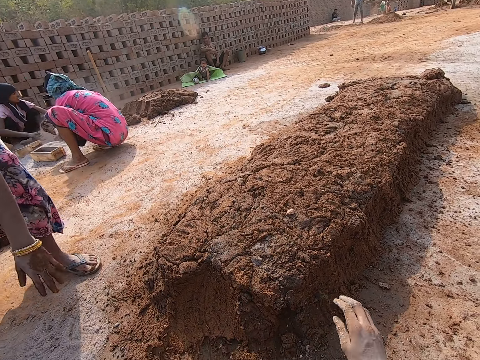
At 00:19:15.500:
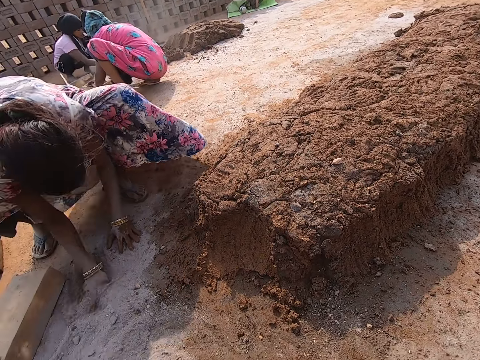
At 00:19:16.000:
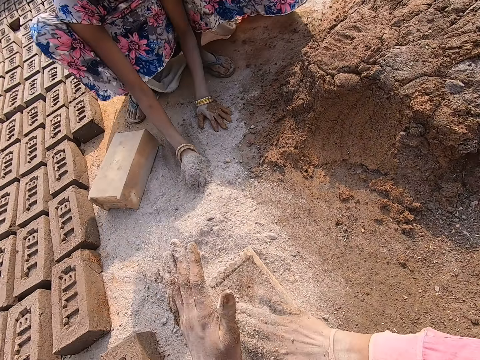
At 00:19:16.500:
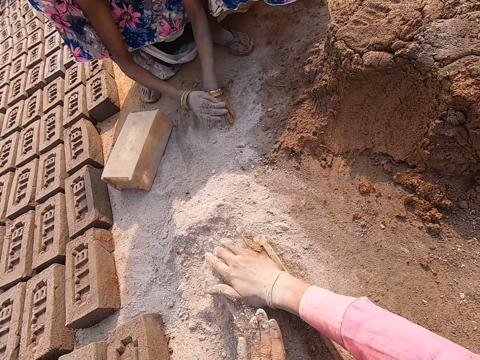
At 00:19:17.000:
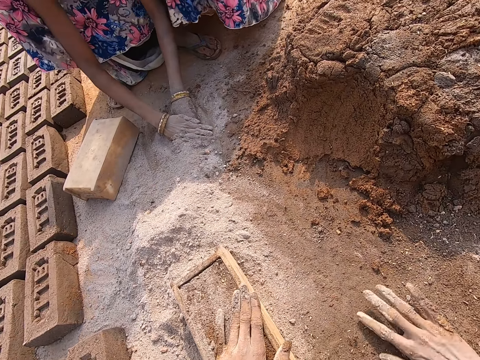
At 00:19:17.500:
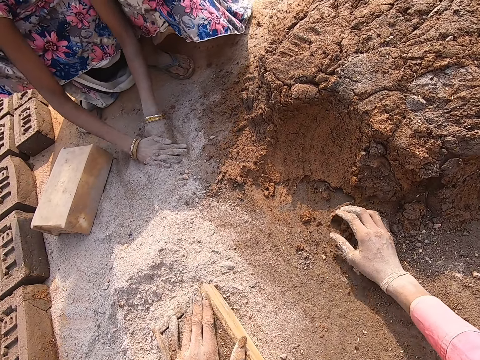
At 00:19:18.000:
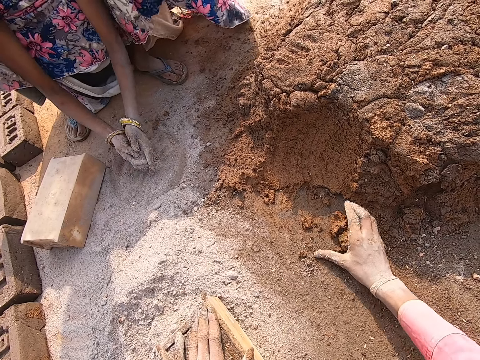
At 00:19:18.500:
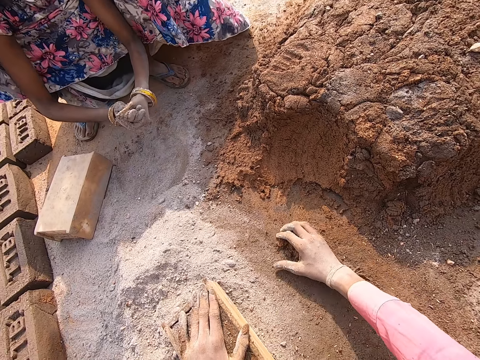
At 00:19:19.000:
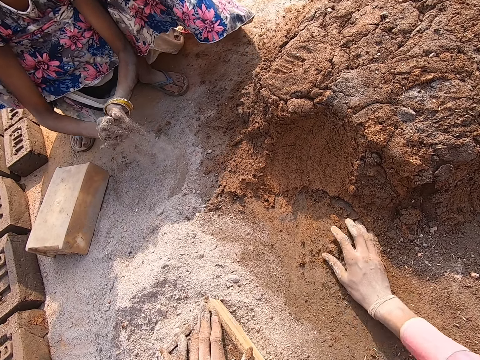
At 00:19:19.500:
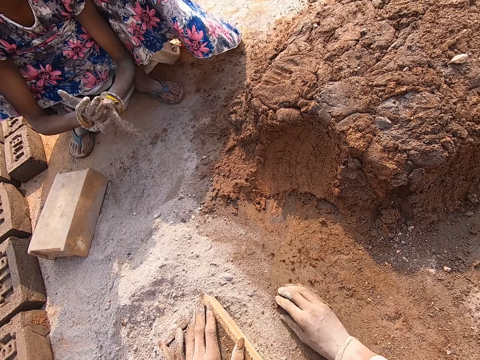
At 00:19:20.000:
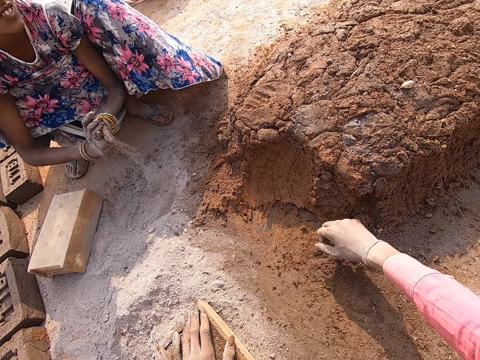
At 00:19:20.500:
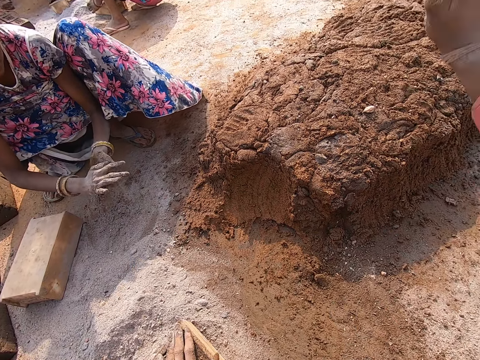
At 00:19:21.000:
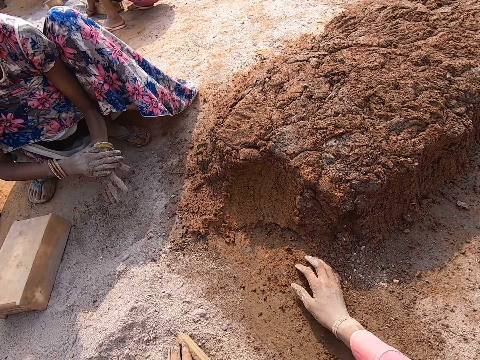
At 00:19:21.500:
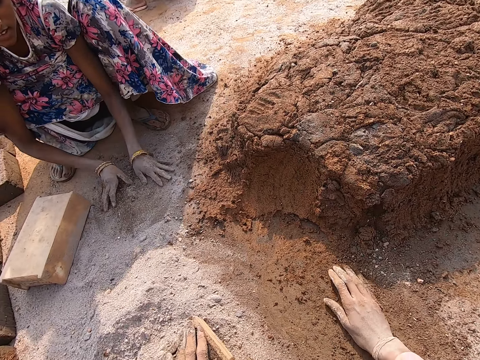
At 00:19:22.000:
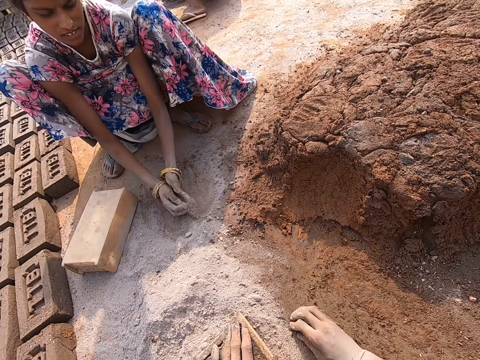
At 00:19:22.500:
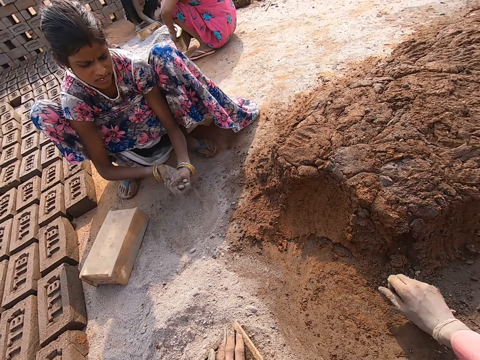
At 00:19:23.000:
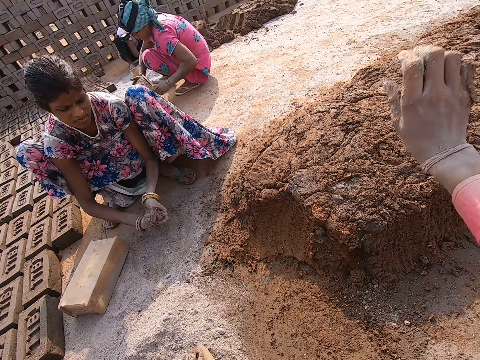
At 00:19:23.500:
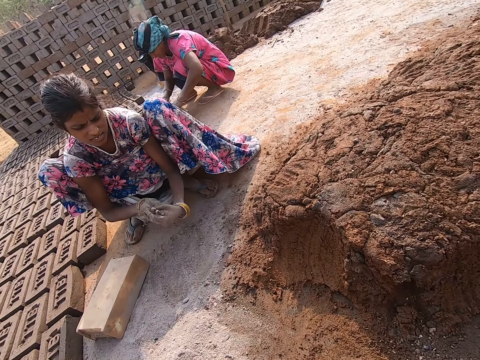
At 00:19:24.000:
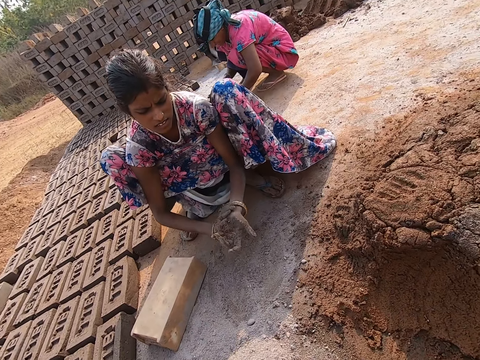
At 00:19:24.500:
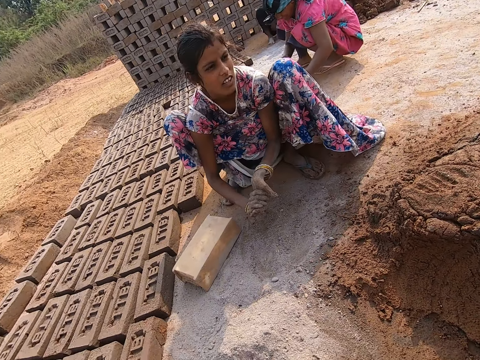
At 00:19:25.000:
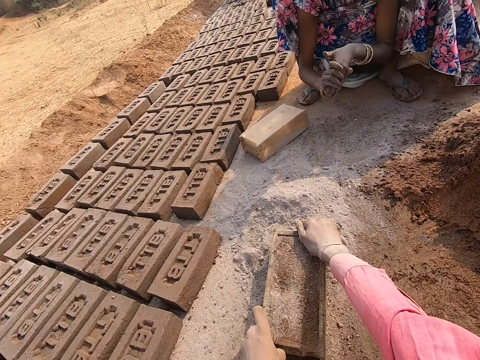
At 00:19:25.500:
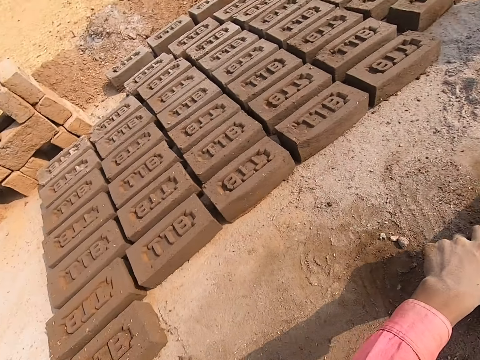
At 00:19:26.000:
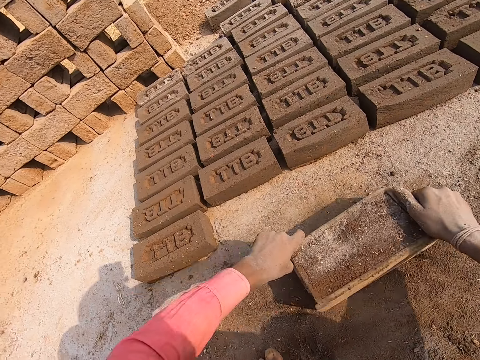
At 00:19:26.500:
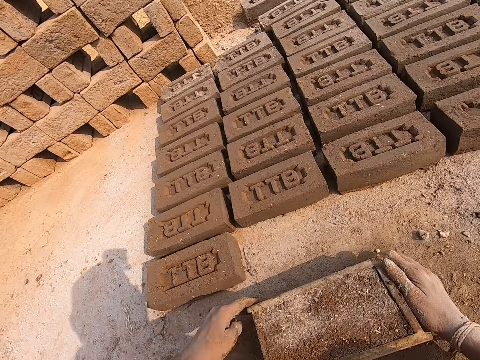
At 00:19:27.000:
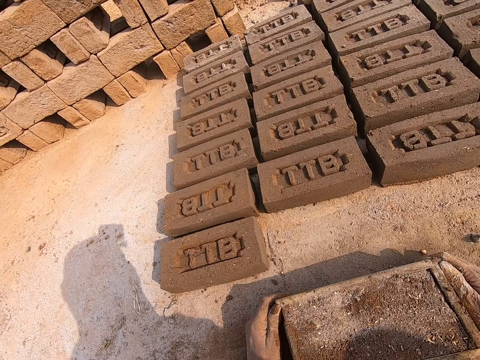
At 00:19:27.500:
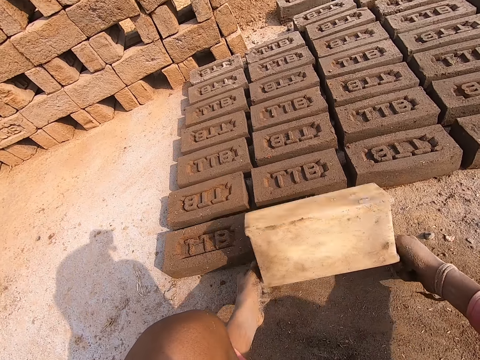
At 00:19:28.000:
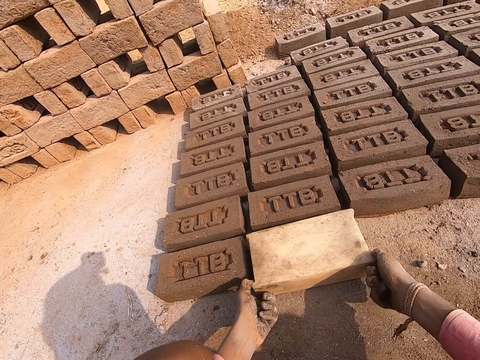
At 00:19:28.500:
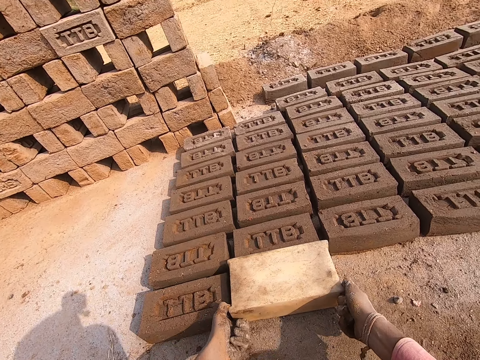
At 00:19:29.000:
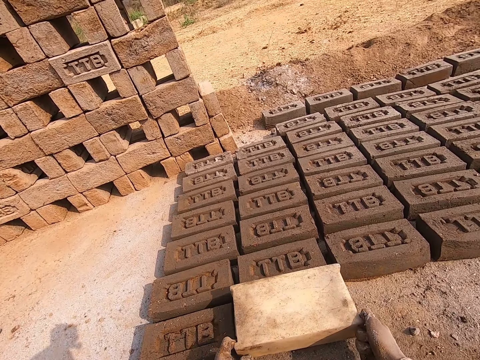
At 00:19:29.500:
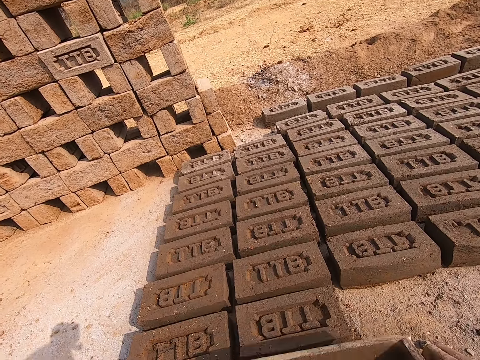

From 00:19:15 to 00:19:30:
The camera wearer moves a hand. A person puts mortar in a brick mold. The camera wearer puts dry sand on the mortar. They interact with a woman. They rub the hands. Another person touches the dry sand. The camera wearer collects the mortar from the ground and throws the mortar on a heap of mortar. The other person talks to the camera wearer. The camera wearer collects the mortar from the ground and throws the mortar on the heap of mortar. They move the brick mold on the ground. They turn back the brick mold.

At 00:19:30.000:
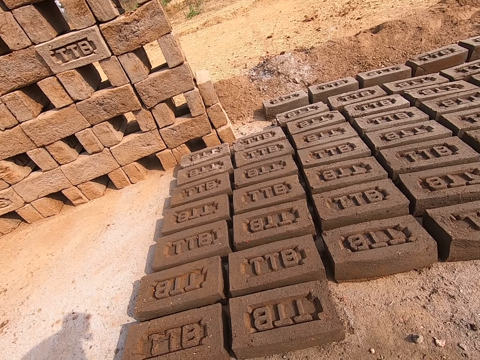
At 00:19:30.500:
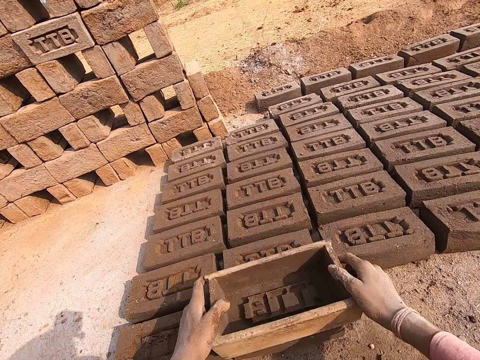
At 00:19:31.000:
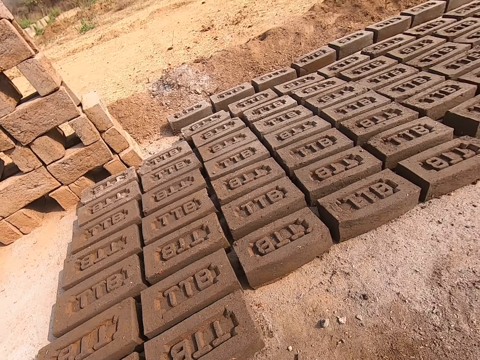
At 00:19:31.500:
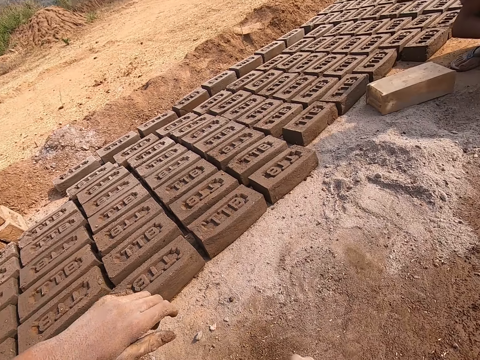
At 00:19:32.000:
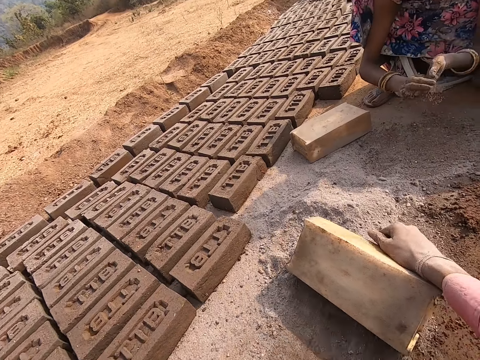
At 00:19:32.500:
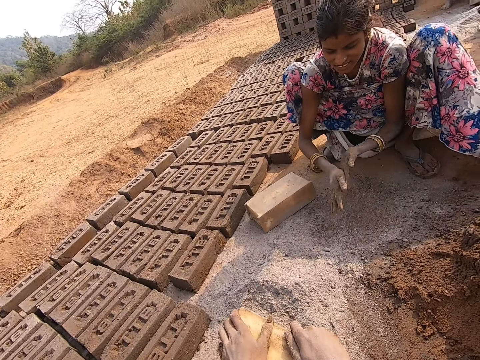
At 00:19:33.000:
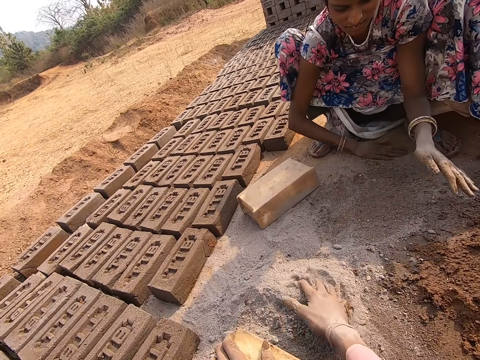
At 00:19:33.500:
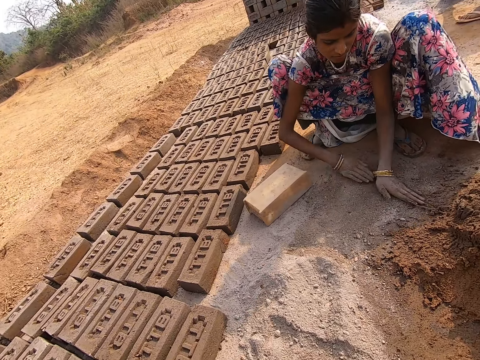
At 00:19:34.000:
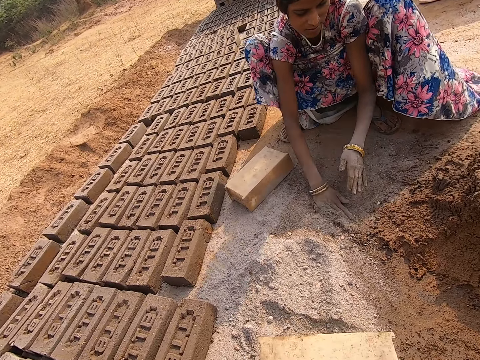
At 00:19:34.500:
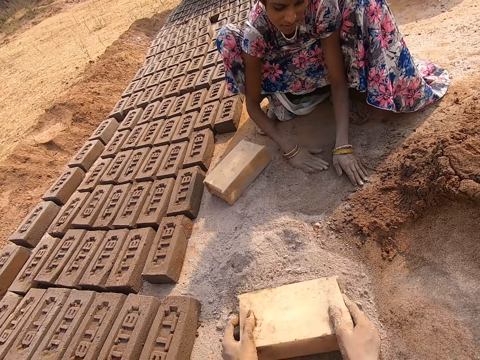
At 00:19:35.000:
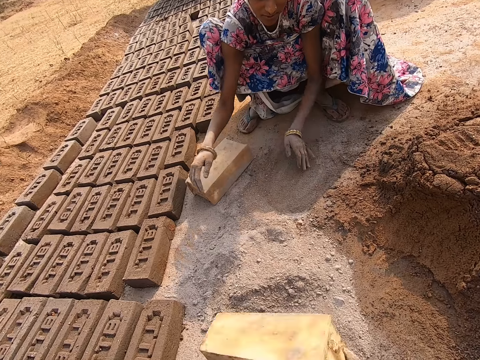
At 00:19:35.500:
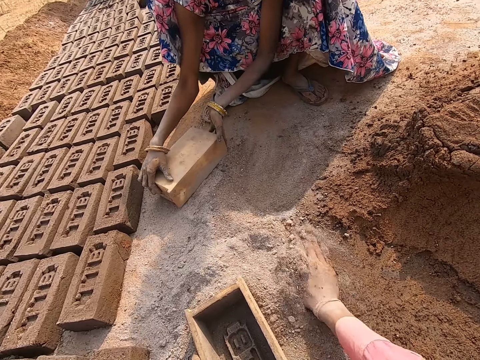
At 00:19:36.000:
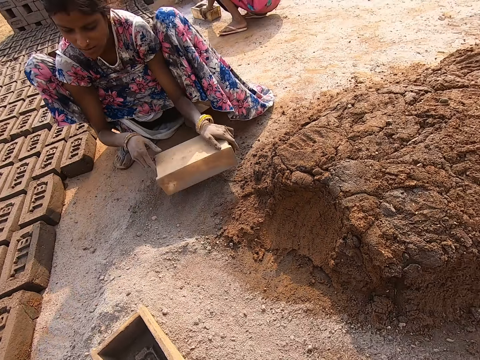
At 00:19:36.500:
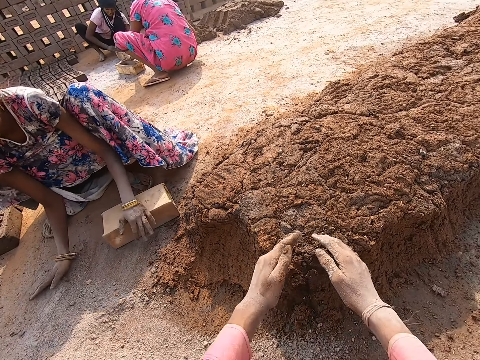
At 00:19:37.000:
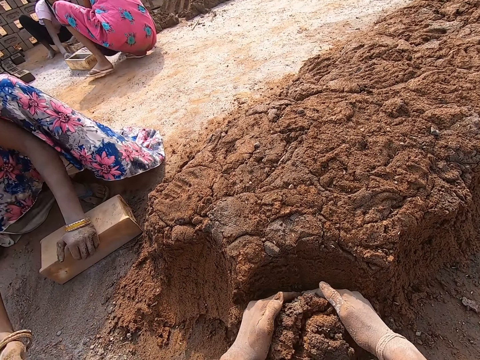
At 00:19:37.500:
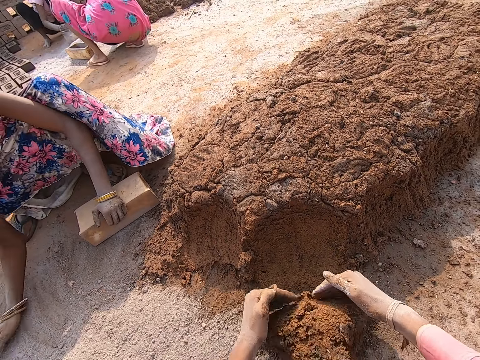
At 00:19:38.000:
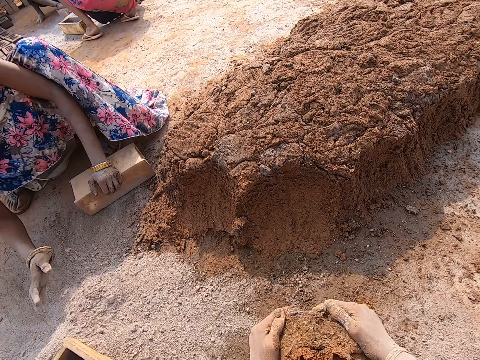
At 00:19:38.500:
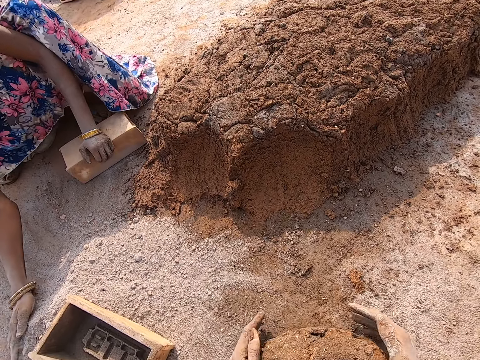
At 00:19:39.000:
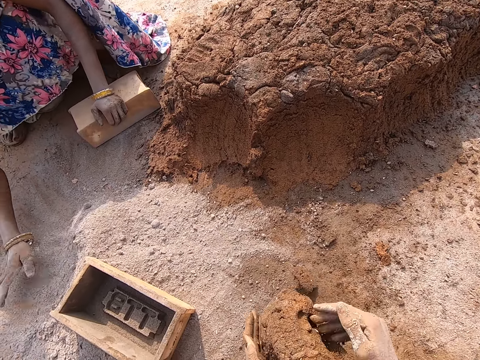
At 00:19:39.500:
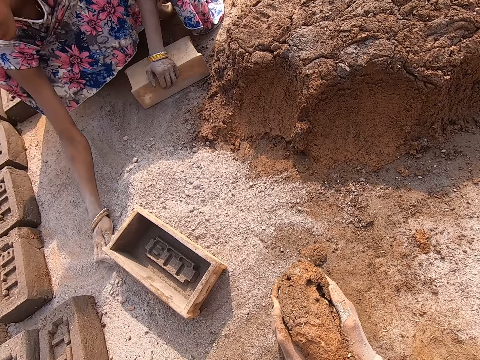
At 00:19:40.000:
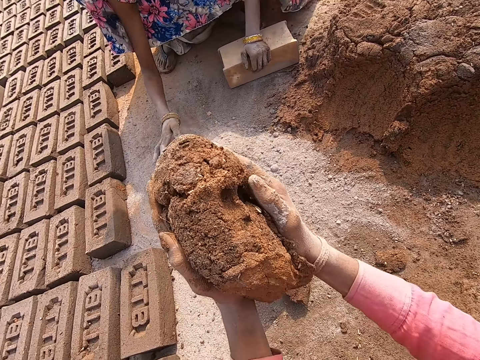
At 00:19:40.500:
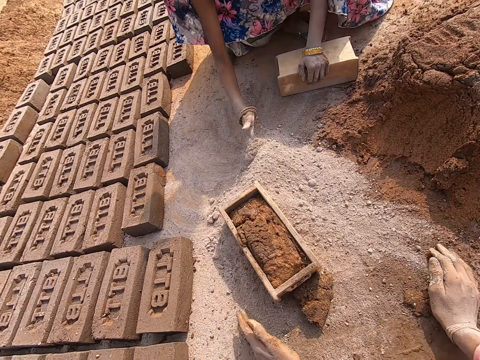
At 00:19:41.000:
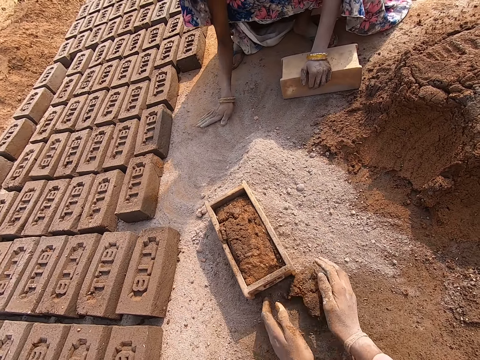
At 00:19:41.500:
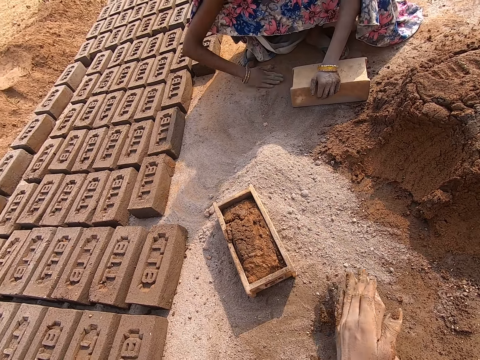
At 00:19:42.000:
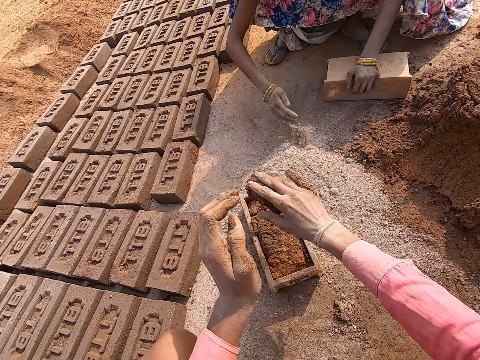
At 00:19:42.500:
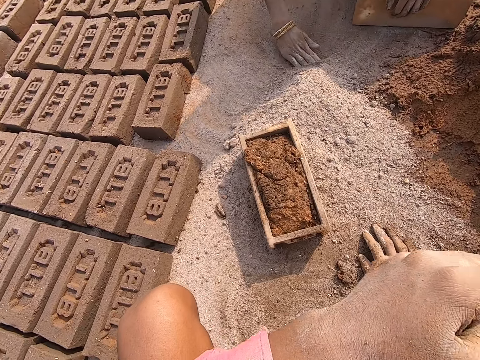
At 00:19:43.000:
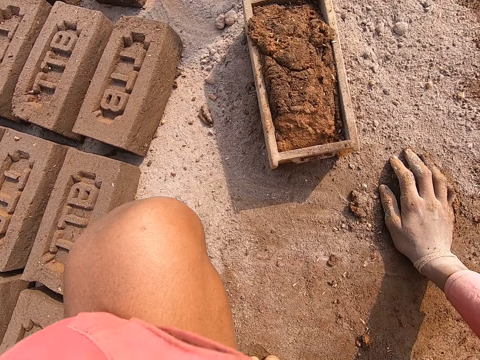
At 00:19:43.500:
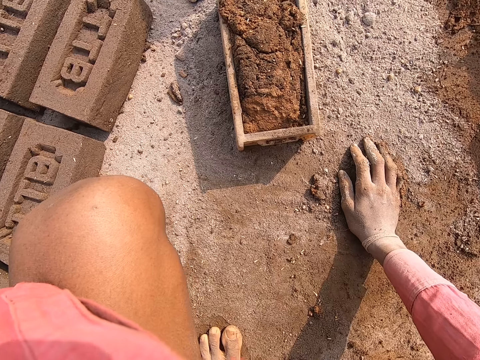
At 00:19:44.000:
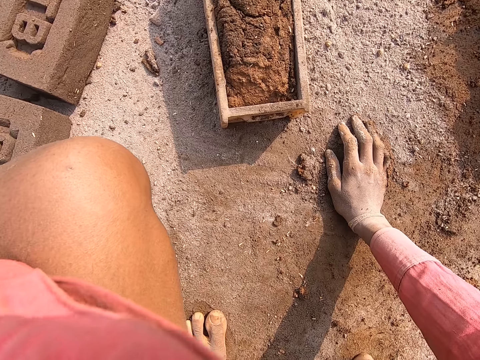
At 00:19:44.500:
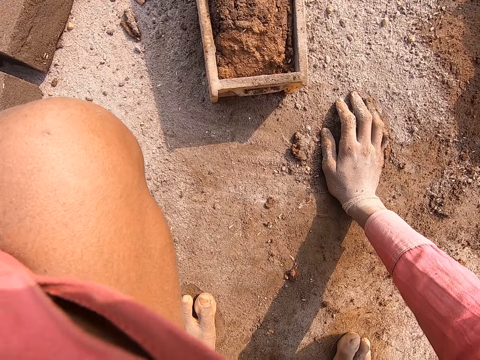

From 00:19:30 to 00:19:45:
The camera wearer removes the brick mold from the brick. They tap on the brick. They put dry sand or soil in the brick mold. They move the brick mold on the ground. A person spreads the dry sand on the ground. The camera wearer pours the sand from the brick mold. They dip a hand in the dry sand. They scatter the soil on the ground. They take part of the mortar or mud from a heap of mortar. The person moves the brick mold. The camera wearer rolls the mortar and lifts the mortar. The person gathers the dry sand. The camera wearer collects the mortar from the ground, throws the mortar in the brick mold and puts the mortar in the brick mold. They put a mud clump on the mud. They raise the left hand. They scratch the body.
